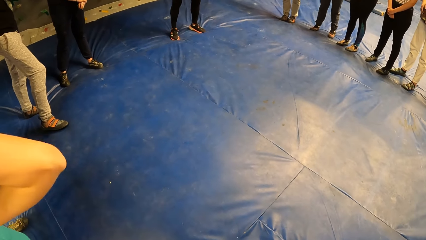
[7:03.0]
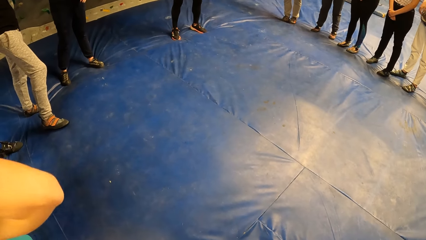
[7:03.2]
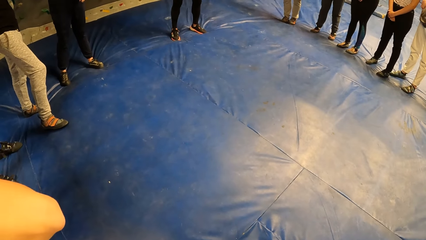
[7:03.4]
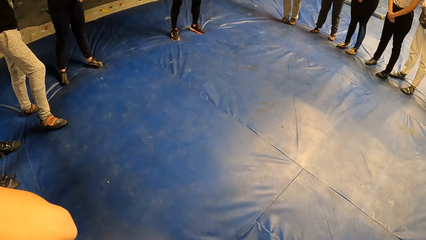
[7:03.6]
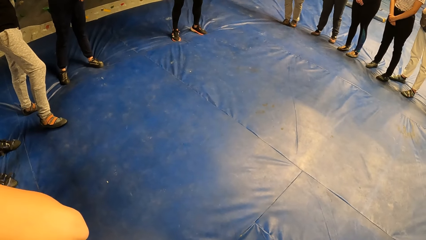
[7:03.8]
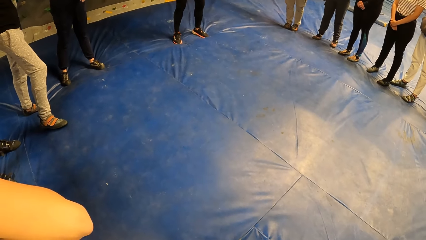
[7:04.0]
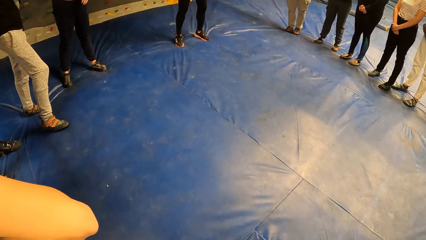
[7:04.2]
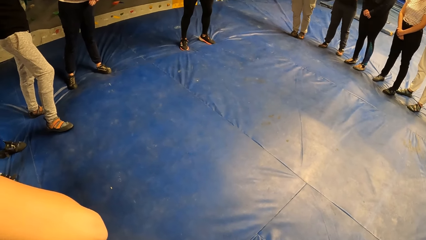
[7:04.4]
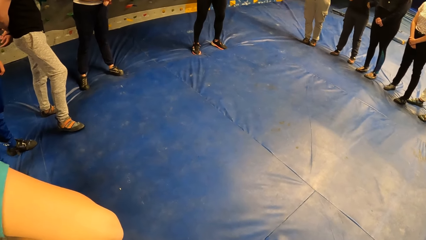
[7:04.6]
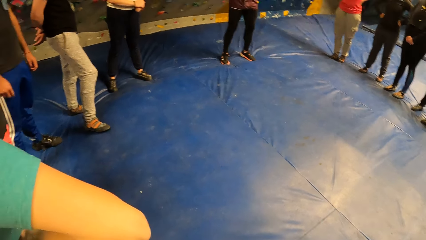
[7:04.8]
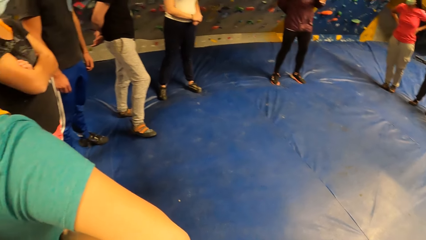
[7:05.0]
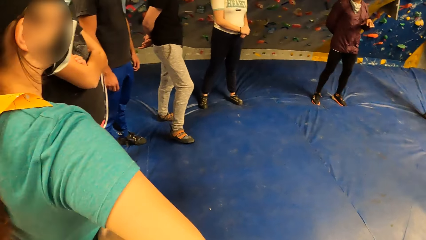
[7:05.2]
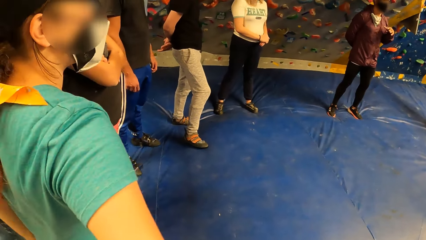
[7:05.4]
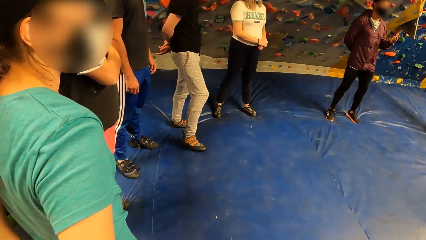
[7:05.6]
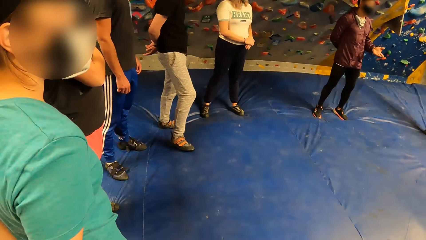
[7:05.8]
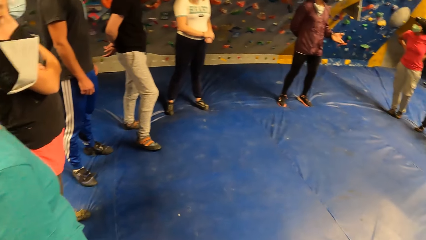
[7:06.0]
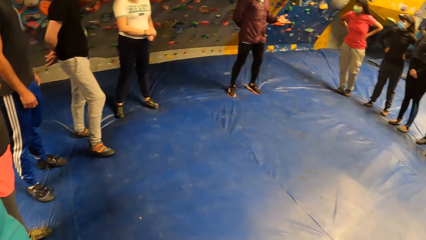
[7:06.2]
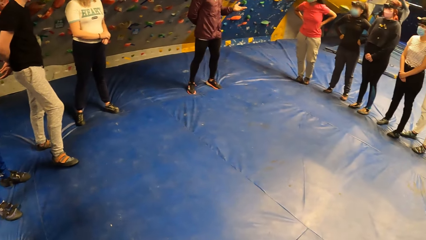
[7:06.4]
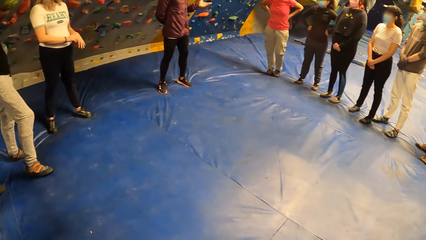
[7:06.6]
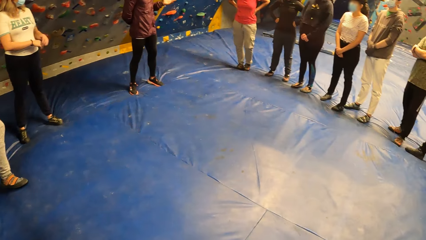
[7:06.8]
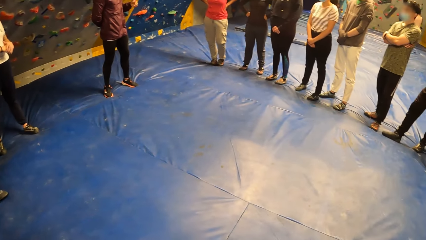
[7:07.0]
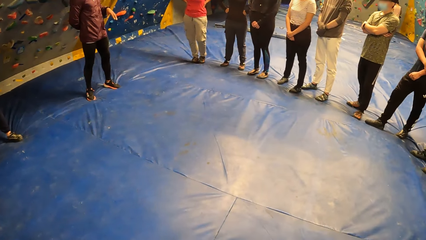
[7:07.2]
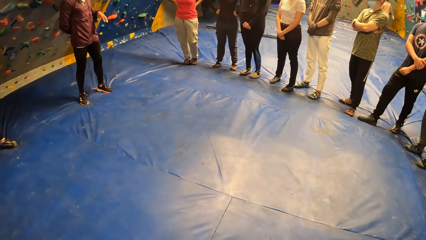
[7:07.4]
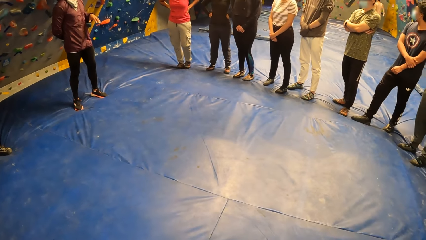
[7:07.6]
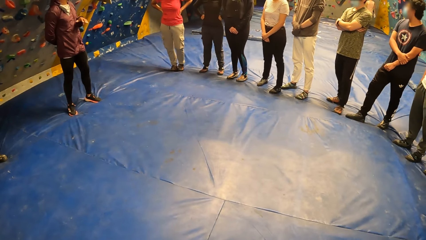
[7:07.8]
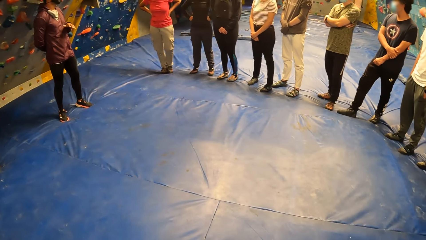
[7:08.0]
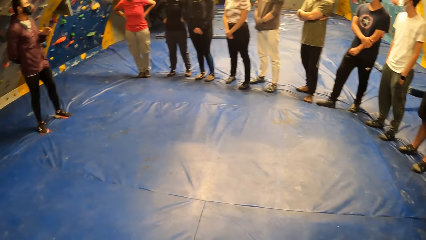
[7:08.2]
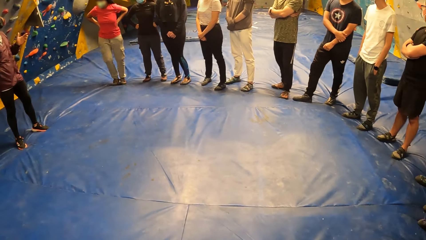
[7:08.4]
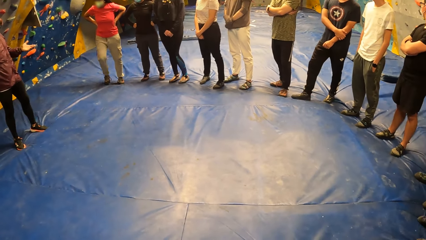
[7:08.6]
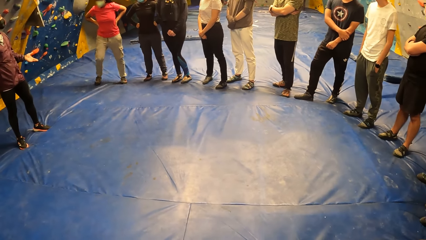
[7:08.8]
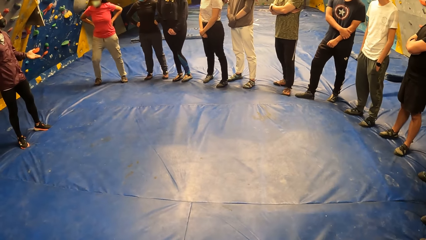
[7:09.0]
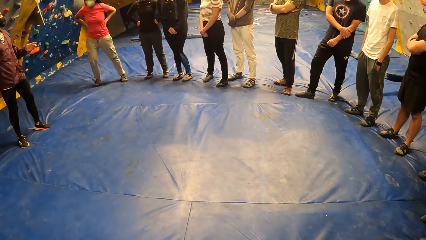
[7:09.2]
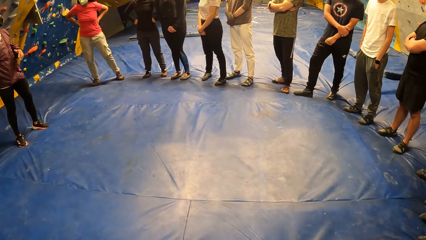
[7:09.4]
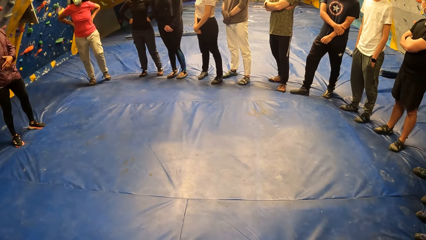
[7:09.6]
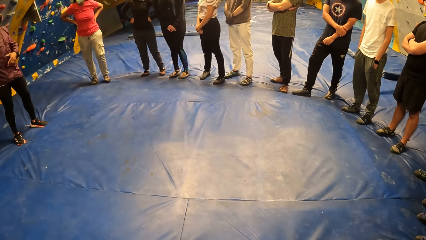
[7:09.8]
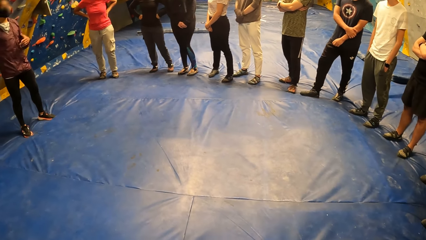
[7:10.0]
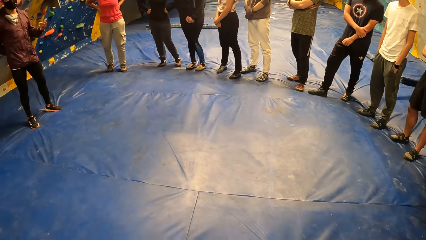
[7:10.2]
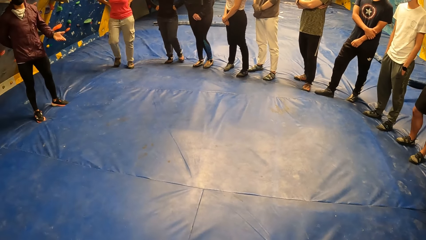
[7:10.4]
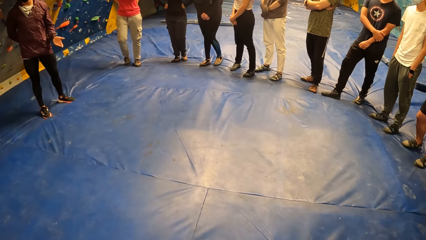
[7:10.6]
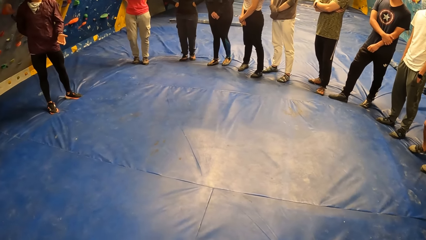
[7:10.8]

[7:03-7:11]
A man interacts with the other men and the women.

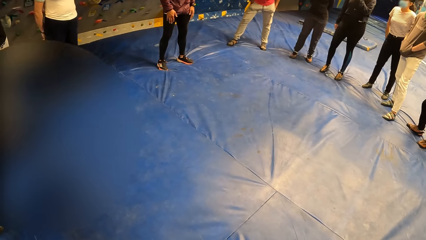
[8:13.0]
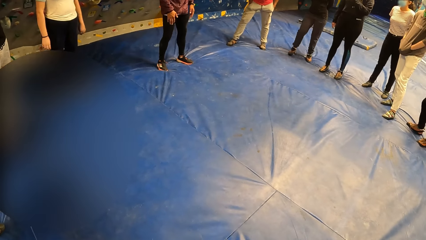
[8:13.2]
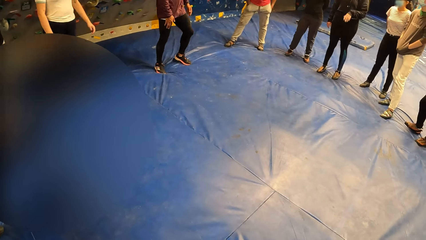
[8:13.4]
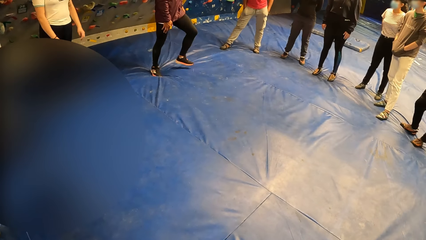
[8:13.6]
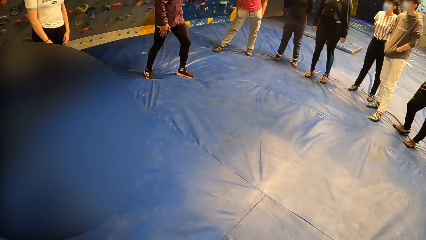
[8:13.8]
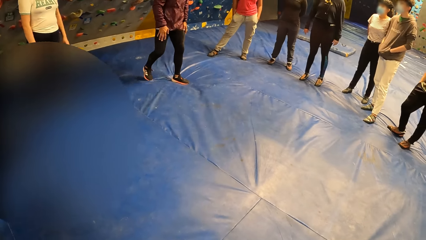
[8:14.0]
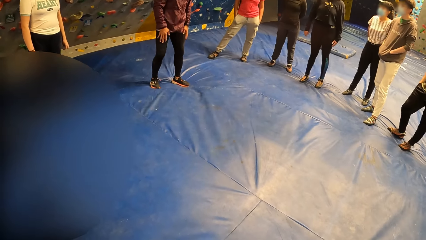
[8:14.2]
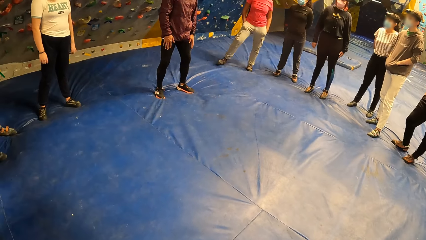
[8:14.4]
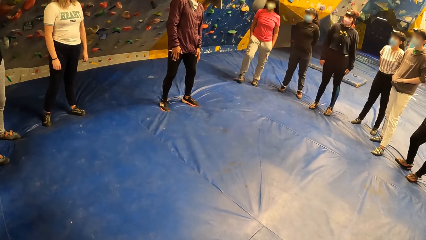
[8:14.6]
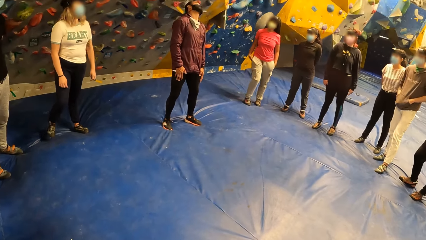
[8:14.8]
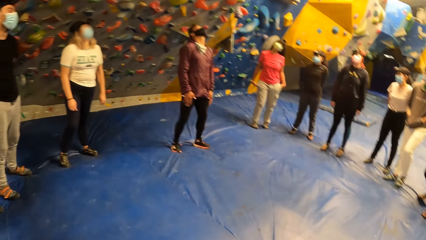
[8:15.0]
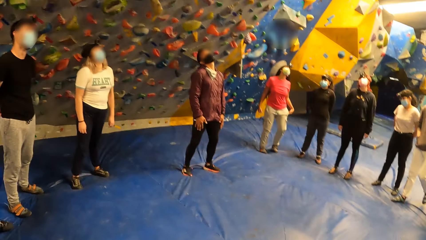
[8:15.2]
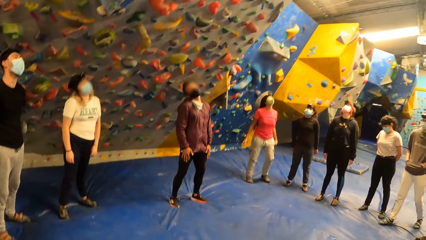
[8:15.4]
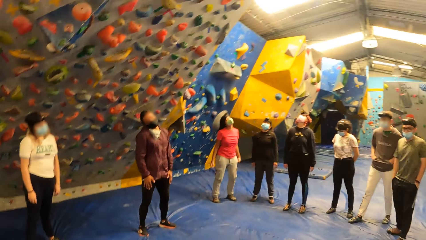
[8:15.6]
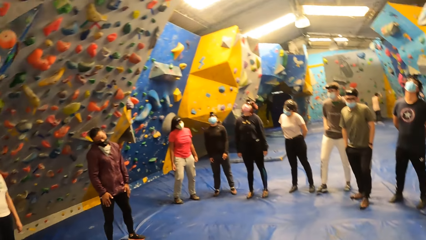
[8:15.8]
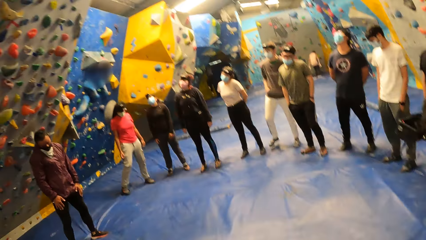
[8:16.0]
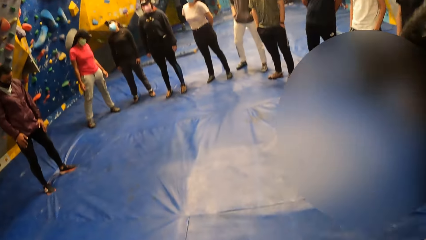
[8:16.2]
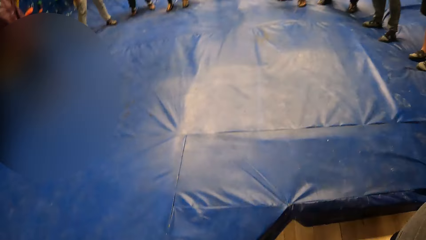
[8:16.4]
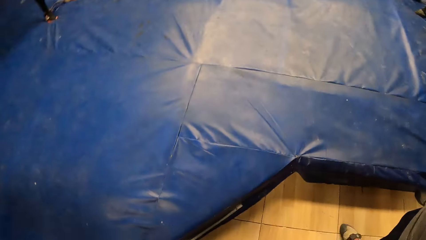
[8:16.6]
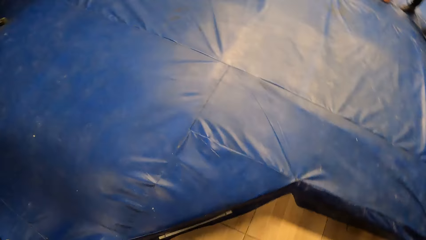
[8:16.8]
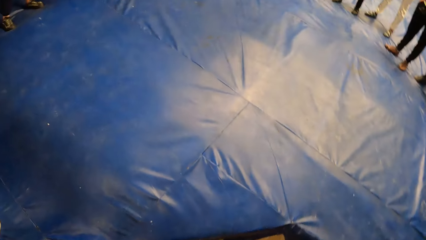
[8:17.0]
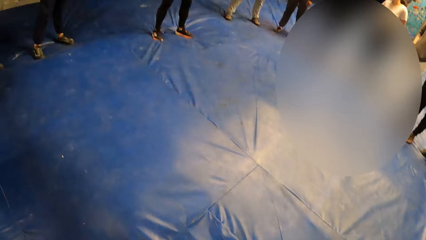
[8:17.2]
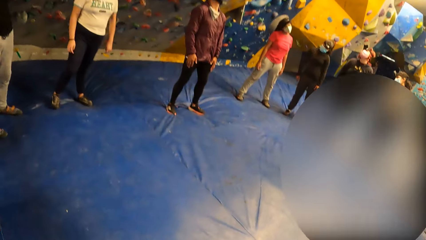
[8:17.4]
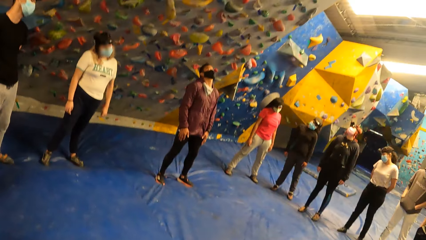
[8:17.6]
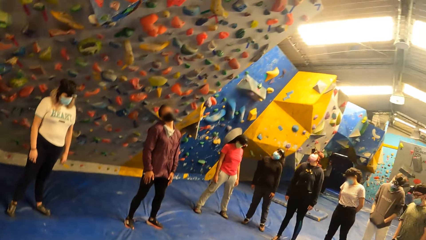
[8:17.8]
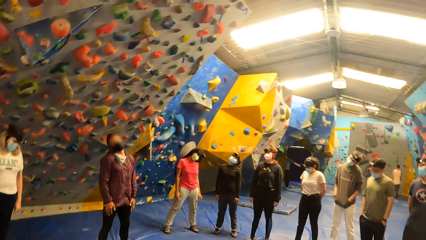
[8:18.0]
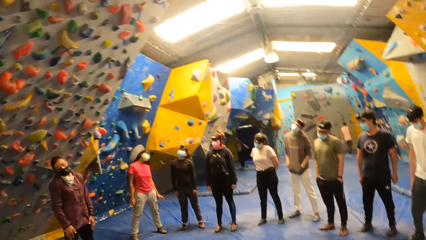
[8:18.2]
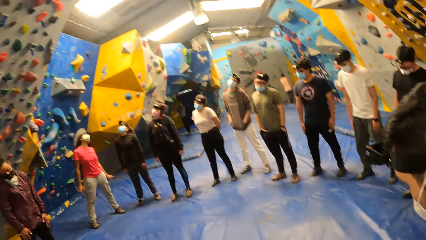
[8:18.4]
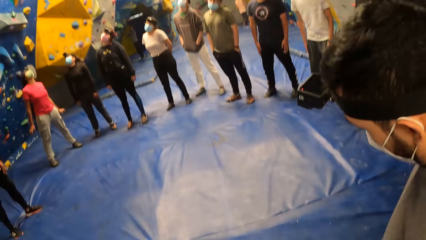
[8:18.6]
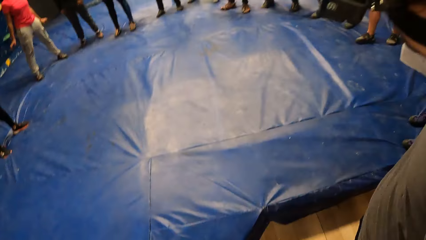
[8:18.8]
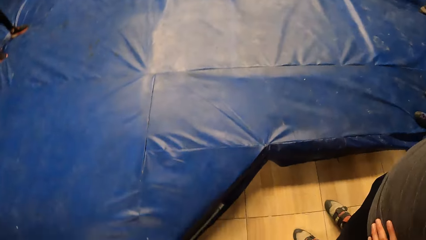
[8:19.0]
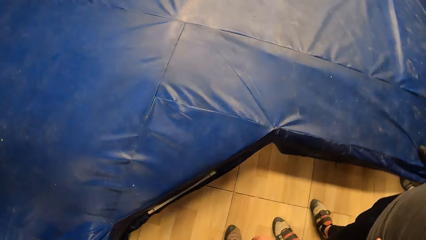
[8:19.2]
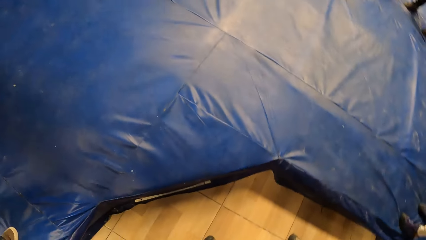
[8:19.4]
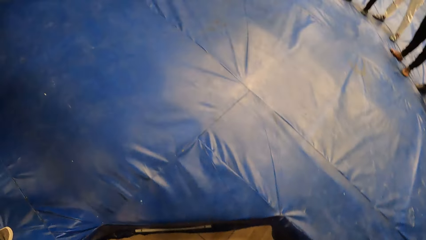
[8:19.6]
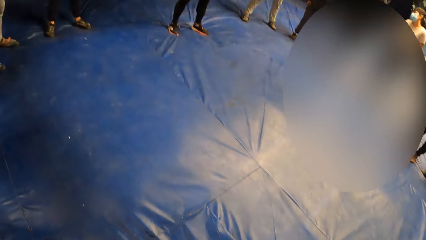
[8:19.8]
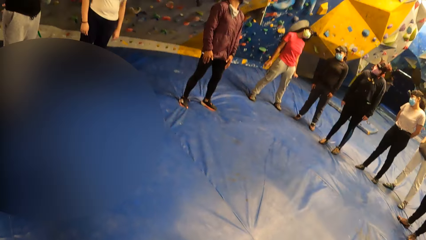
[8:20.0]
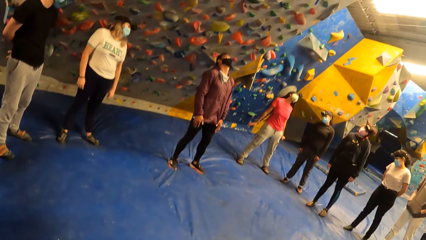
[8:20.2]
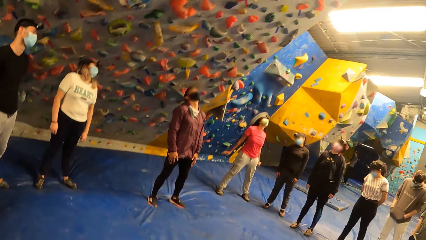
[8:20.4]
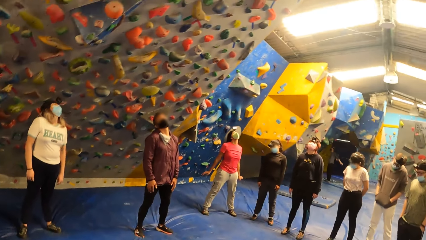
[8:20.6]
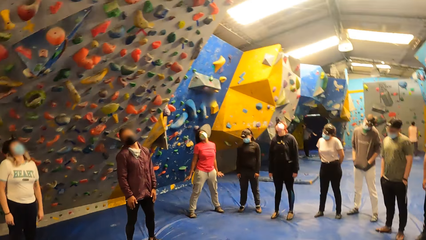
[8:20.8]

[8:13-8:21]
Men and women warm up in the room. The camera wearer warms up in the room. They do head exercise in the sports complex.
